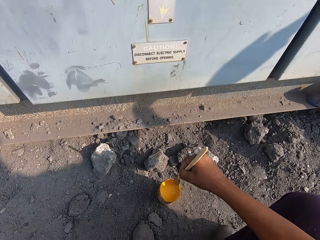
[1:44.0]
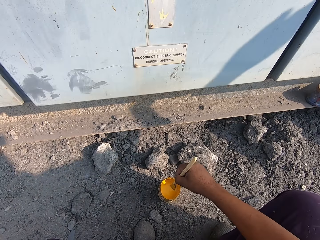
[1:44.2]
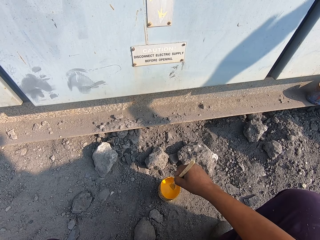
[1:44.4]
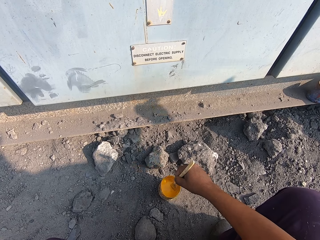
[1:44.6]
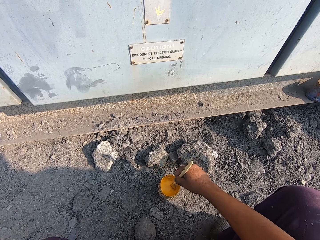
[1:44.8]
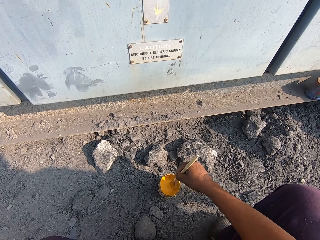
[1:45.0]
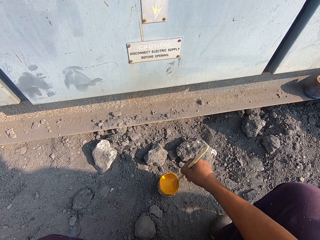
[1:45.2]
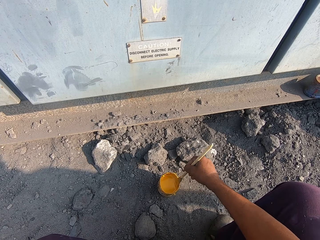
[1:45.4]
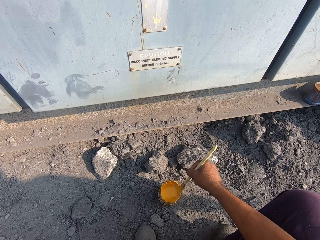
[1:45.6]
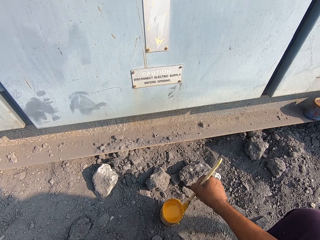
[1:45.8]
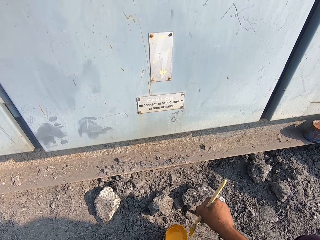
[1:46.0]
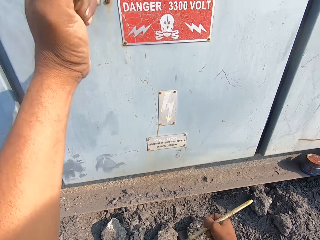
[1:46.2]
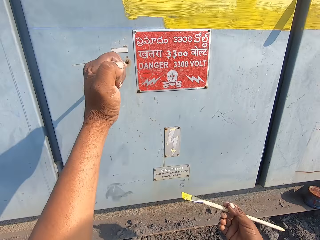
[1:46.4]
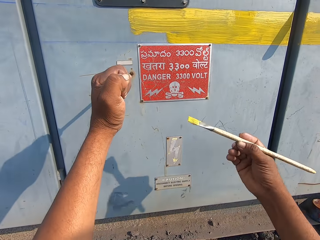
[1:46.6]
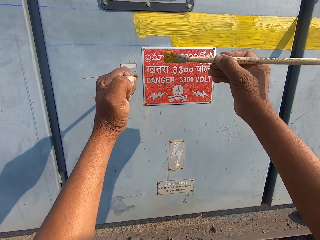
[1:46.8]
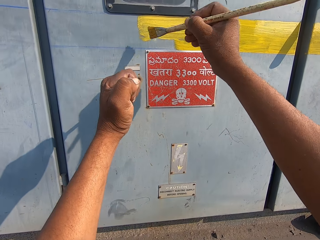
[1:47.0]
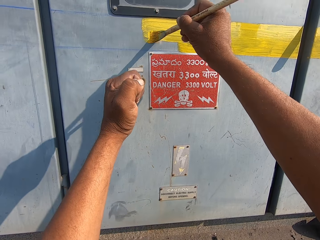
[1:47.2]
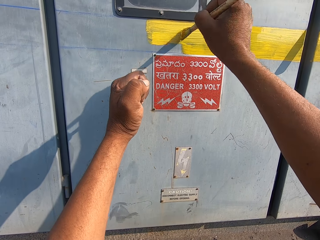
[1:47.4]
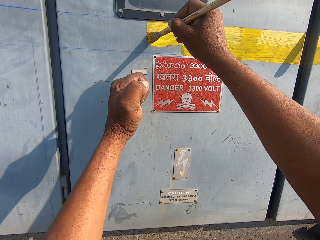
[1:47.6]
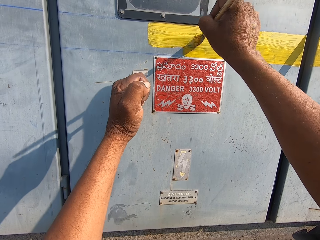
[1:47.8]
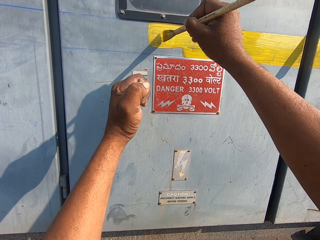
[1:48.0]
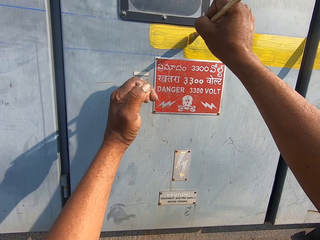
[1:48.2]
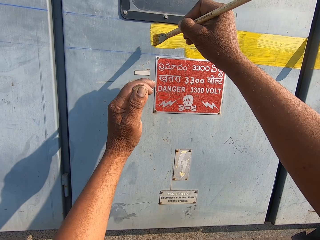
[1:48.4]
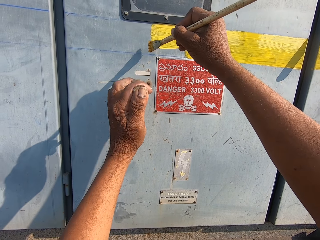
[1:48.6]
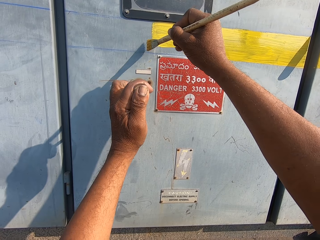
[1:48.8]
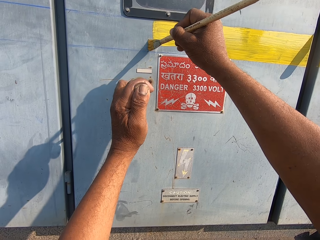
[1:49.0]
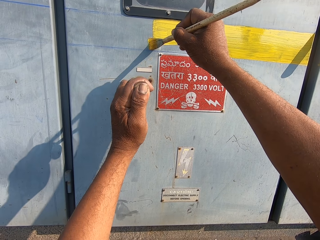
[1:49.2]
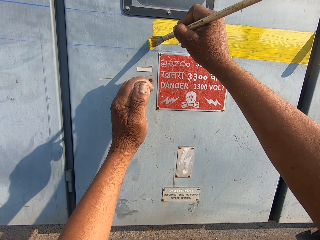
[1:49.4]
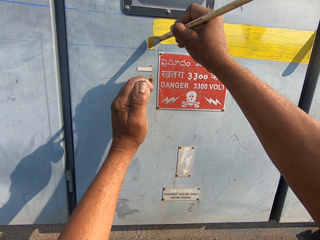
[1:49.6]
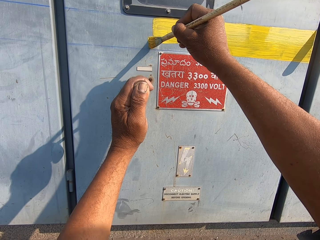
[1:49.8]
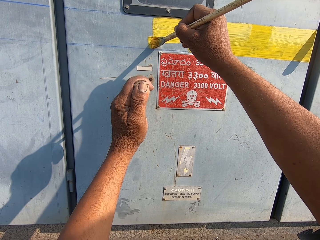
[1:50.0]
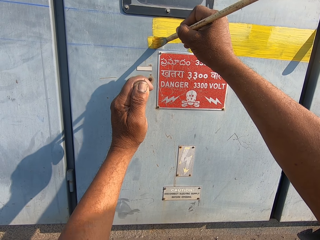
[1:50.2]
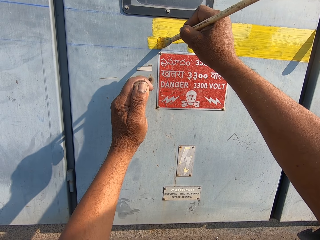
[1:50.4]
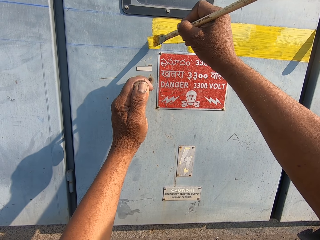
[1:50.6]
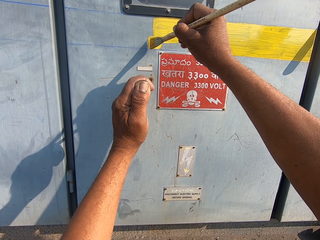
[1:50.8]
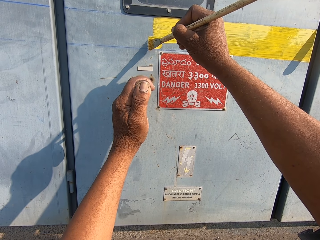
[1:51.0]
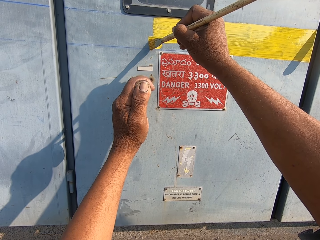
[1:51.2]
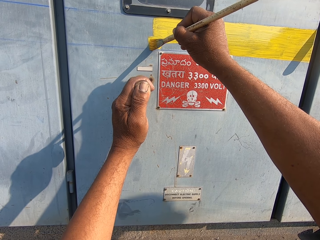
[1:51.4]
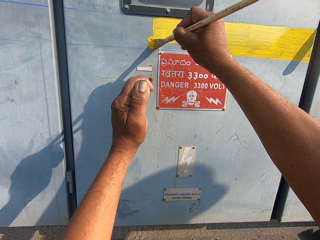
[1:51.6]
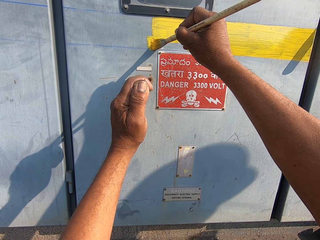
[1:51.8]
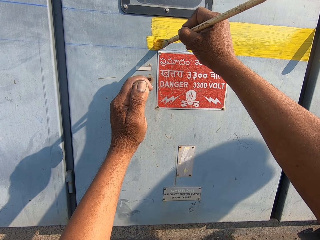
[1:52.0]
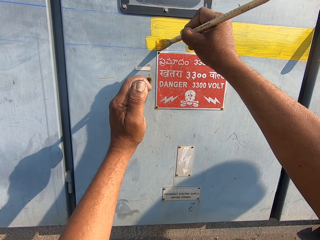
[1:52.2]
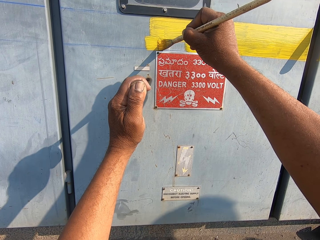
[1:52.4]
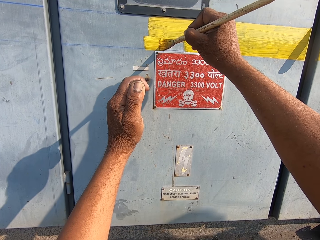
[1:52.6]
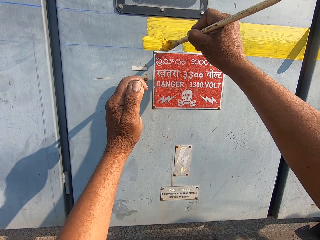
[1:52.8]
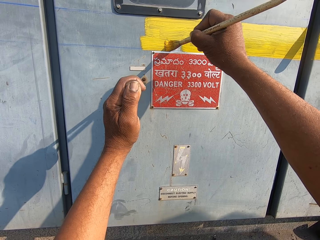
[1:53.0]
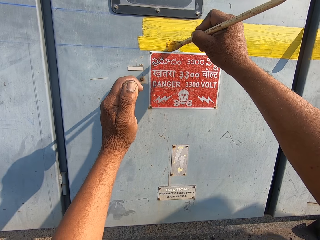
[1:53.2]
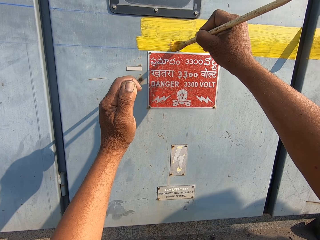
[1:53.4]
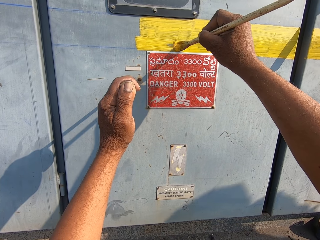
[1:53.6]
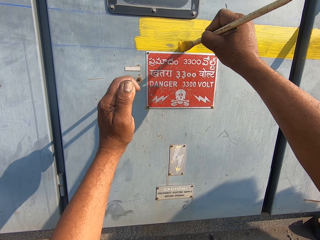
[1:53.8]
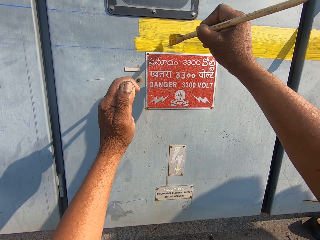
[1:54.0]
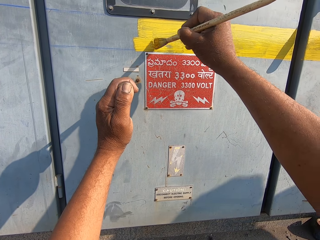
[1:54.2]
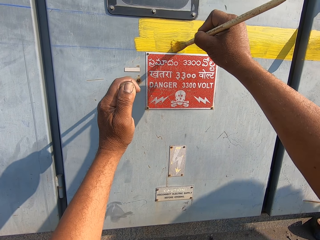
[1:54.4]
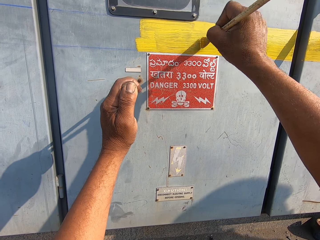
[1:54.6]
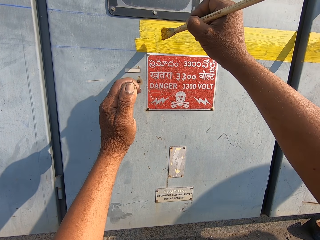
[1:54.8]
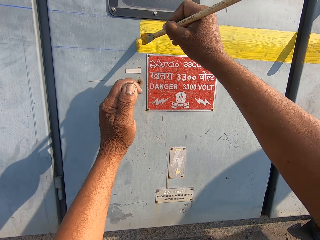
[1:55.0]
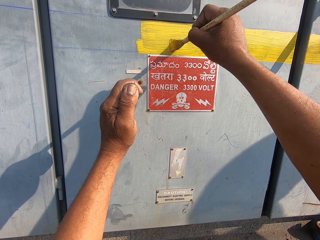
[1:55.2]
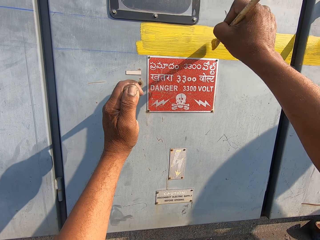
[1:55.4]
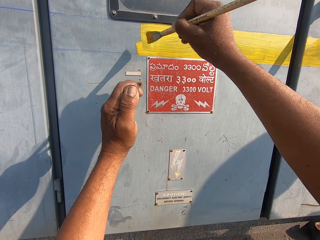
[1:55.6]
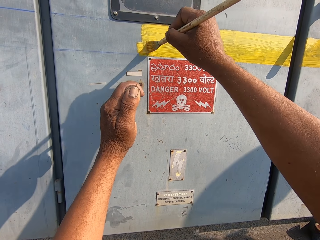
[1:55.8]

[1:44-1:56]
The camera wearer dips the paint brush in the paint. A man converses with the camera wearer. The camera wearer paints the iron wall with a painting brush.

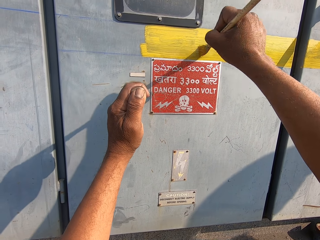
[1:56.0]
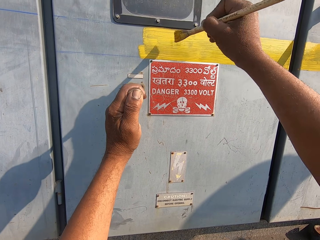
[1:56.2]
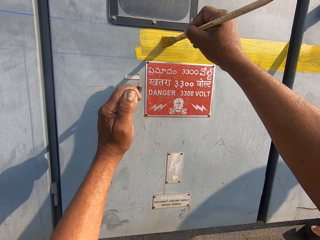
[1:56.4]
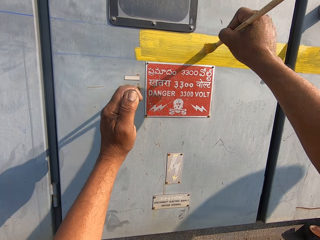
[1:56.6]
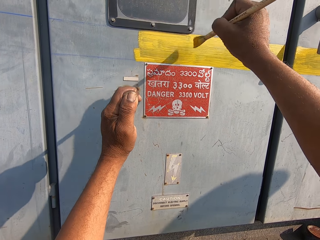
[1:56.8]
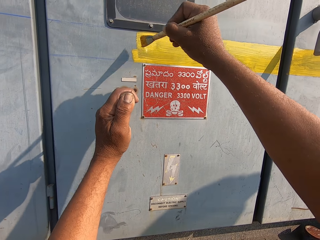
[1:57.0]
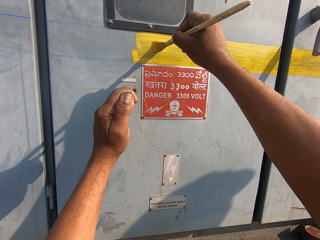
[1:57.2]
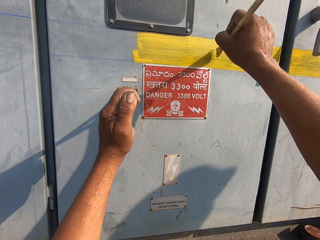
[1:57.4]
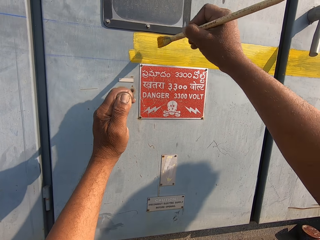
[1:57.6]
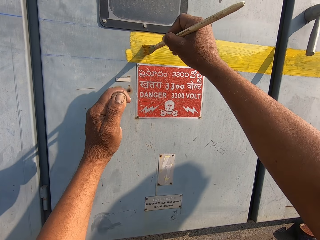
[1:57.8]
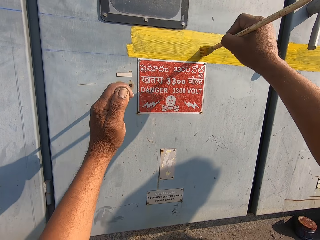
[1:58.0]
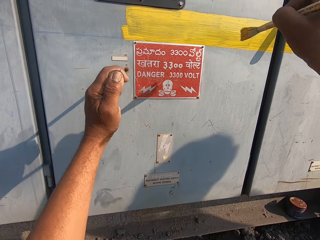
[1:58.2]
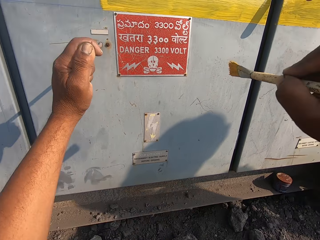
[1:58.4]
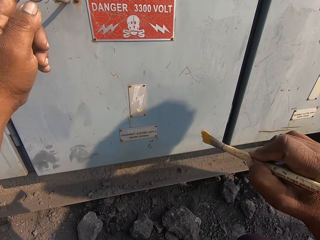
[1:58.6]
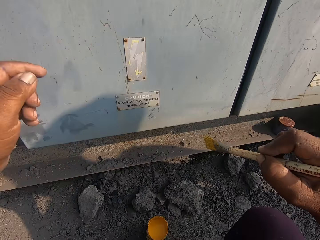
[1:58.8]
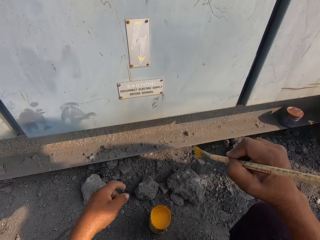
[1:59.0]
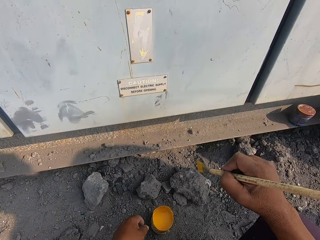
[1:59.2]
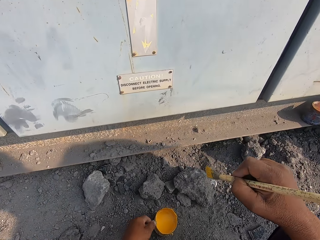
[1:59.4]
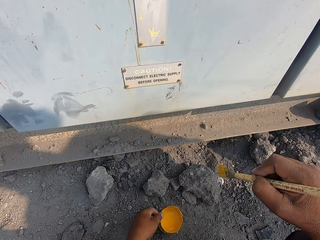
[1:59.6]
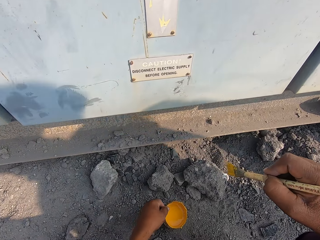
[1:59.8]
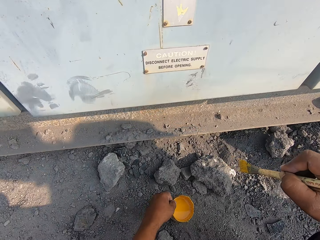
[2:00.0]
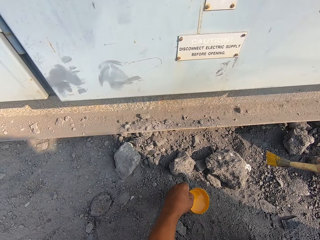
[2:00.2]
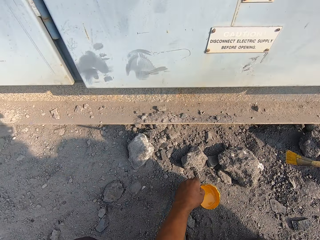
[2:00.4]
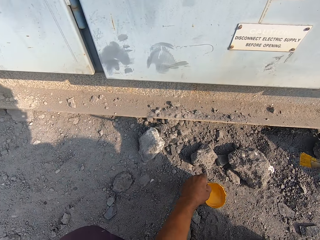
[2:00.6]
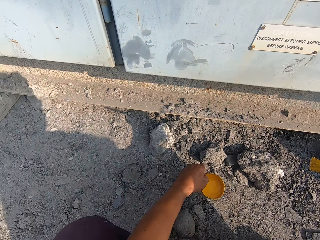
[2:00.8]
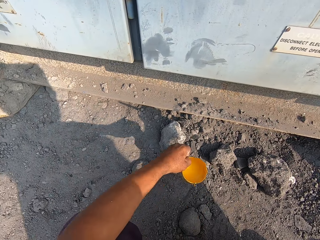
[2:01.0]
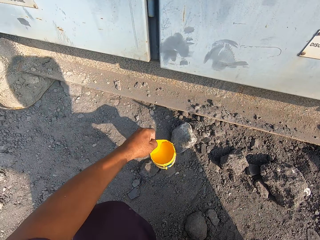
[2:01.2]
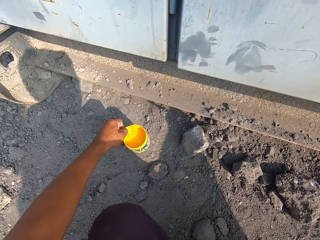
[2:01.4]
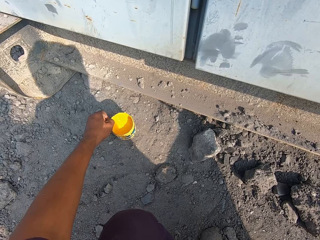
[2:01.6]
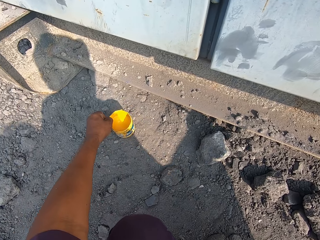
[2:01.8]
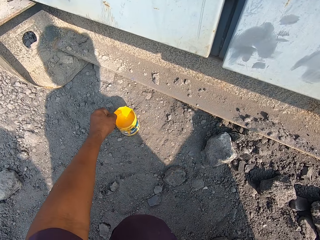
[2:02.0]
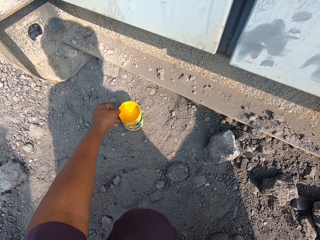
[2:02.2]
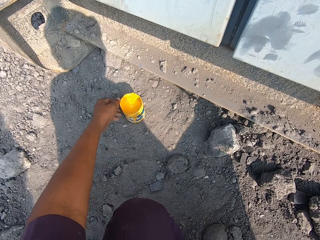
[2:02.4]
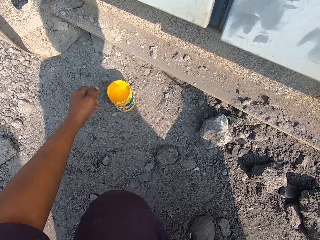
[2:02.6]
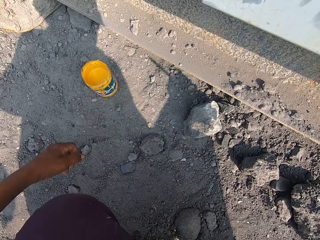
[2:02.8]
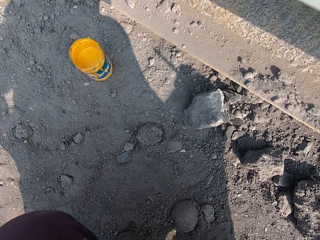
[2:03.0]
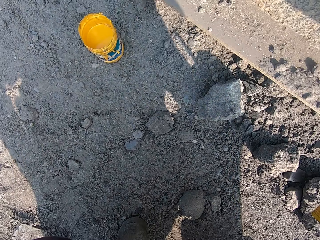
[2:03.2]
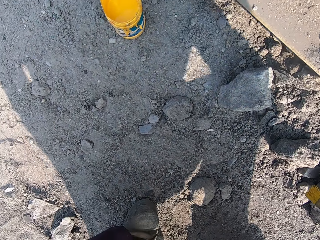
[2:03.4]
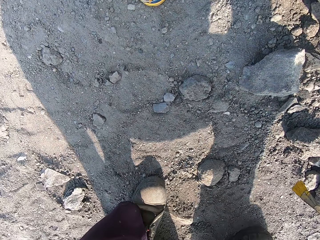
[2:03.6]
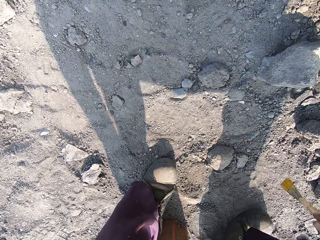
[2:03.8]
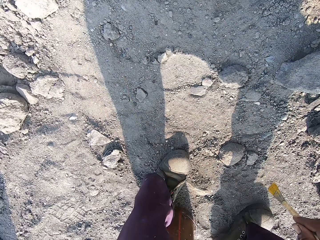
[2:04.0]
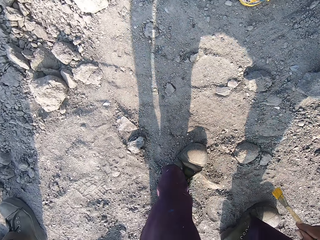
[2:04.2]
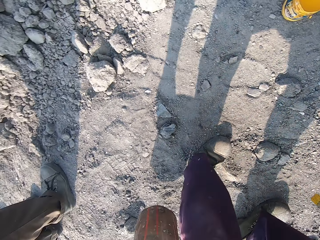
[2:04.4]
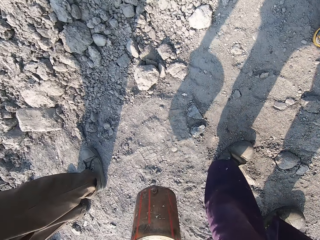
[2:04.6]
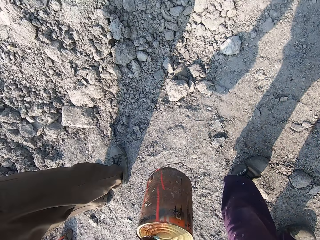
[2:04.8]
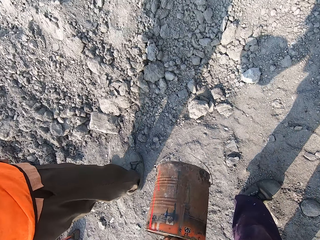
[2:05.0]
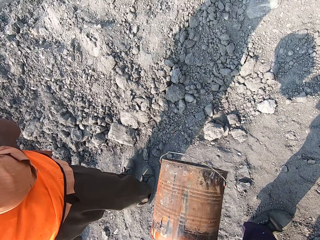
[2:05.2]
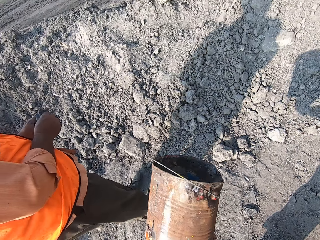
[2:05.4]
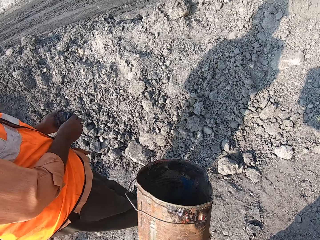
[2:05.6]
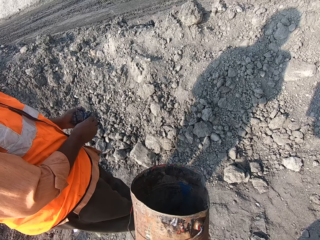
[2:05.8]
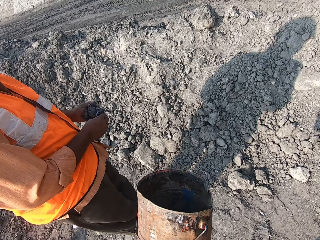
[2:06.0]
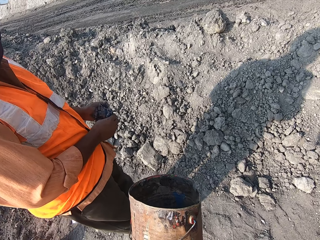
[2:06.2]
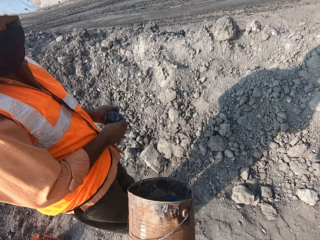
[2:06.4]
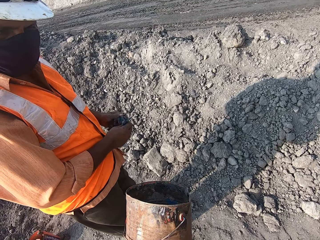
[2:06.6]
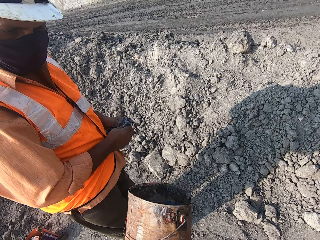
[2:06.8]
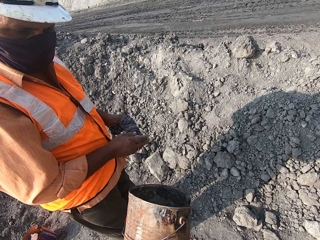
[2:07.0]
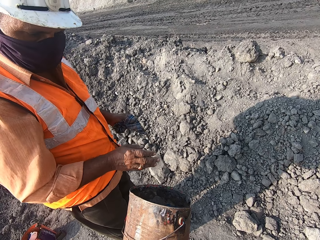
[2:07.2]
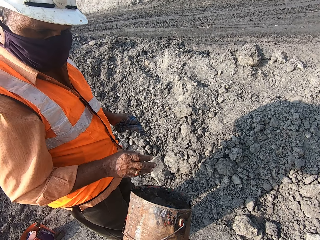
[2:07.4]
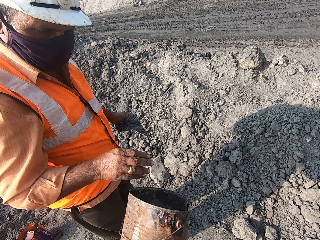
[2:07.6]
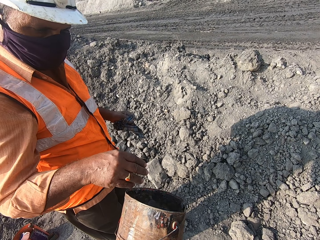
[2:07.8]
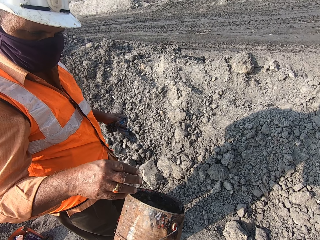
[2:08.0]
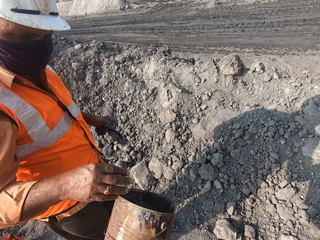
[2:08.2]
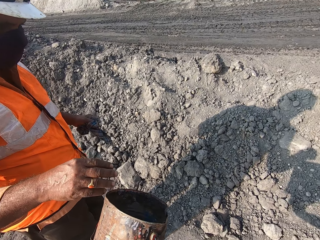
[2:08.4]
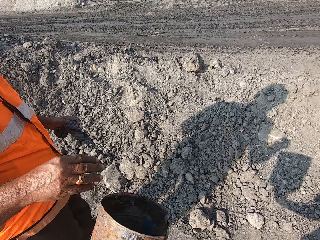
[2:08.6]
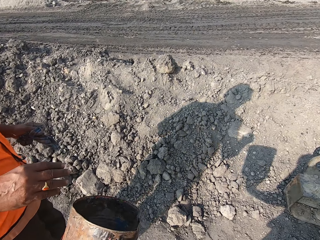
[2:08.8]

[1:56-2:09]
The camera wearer converses with a man. They carry the paint container and put down the paint container. They converse with the man. They interact with the man.
